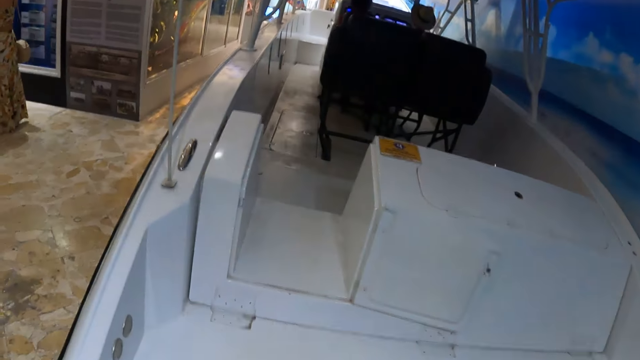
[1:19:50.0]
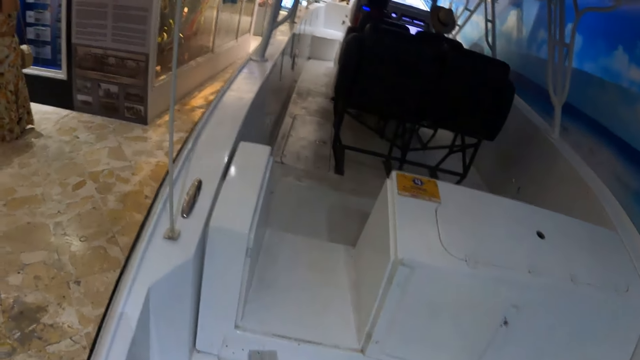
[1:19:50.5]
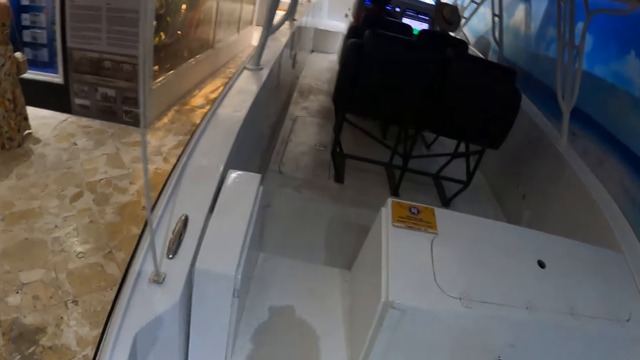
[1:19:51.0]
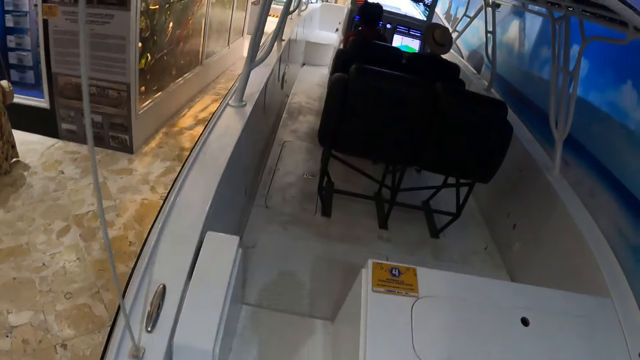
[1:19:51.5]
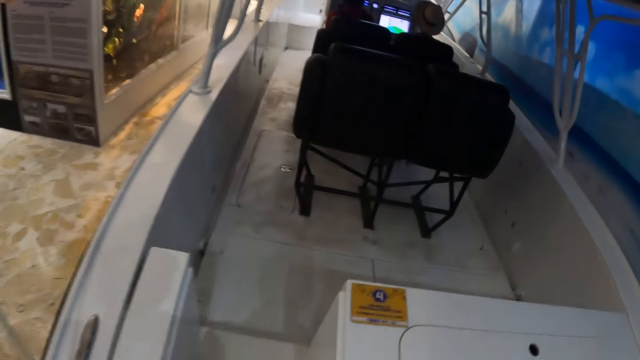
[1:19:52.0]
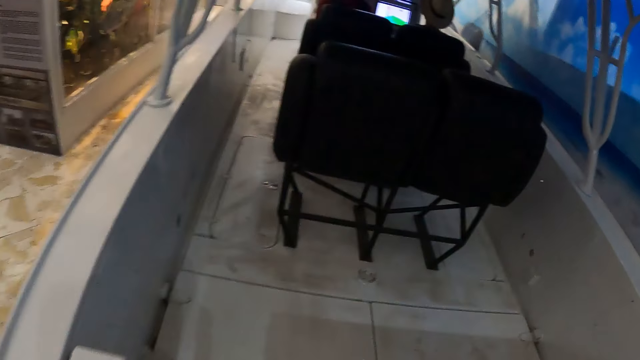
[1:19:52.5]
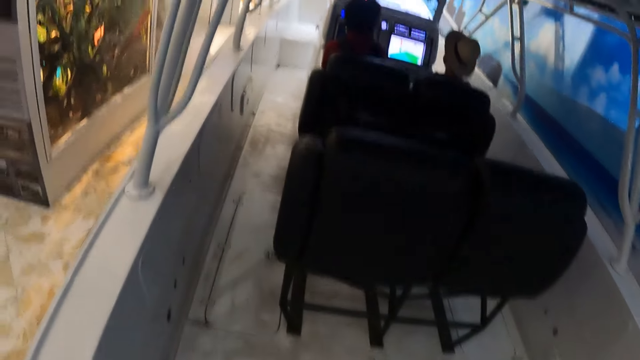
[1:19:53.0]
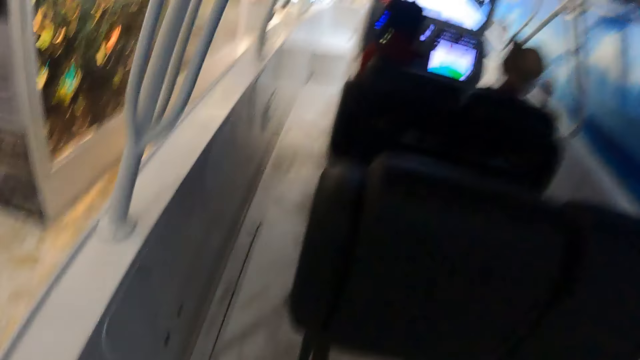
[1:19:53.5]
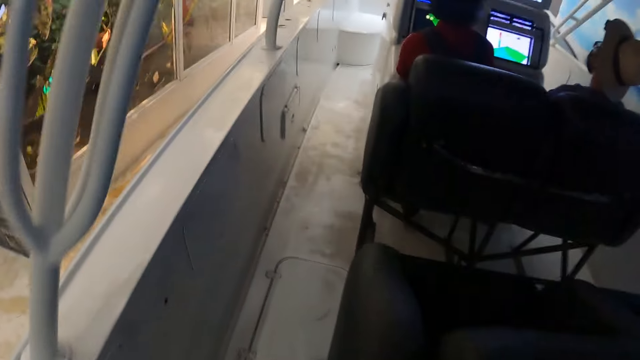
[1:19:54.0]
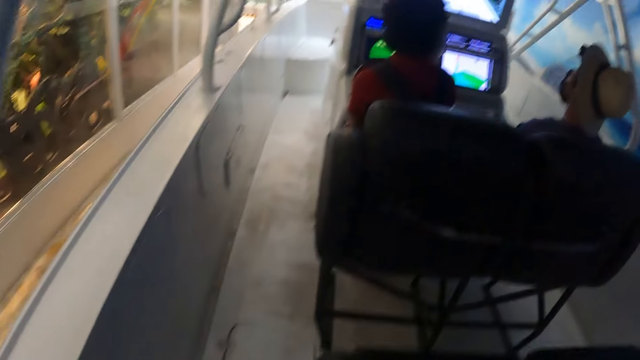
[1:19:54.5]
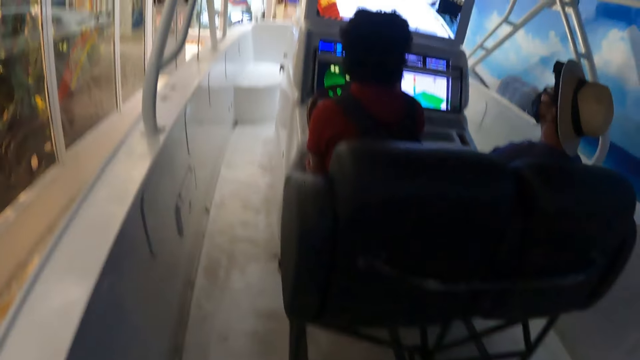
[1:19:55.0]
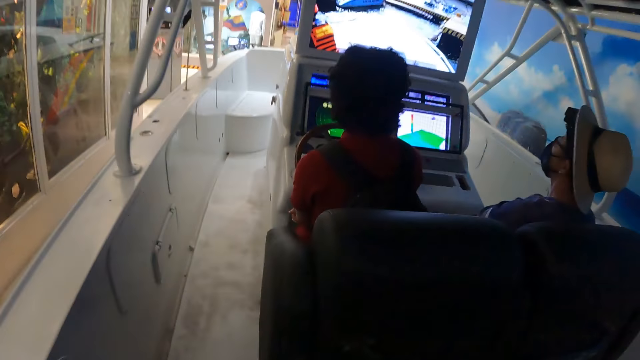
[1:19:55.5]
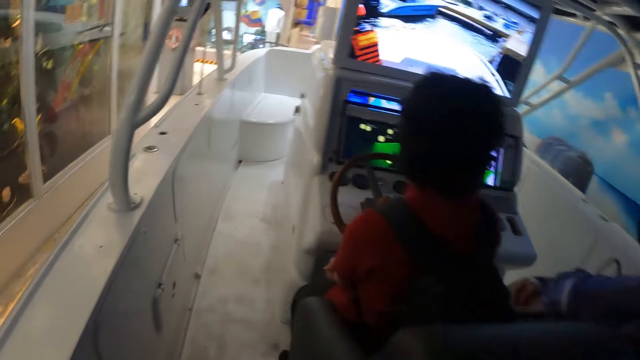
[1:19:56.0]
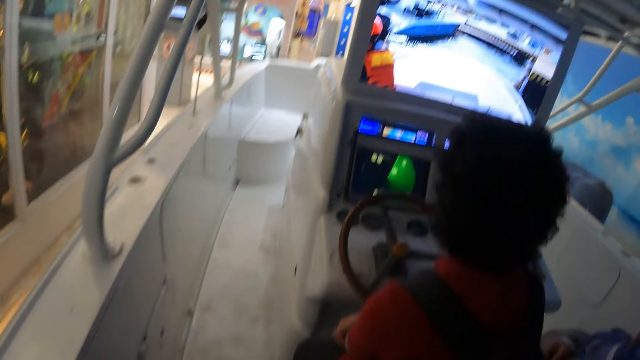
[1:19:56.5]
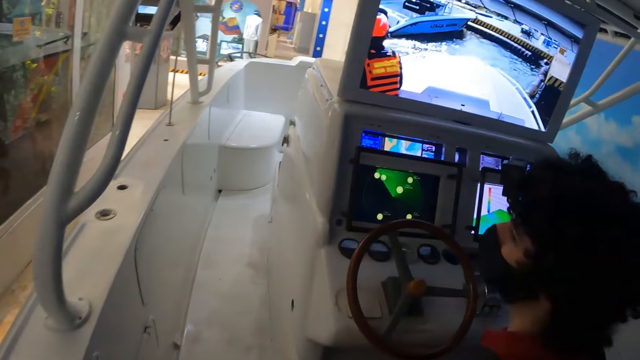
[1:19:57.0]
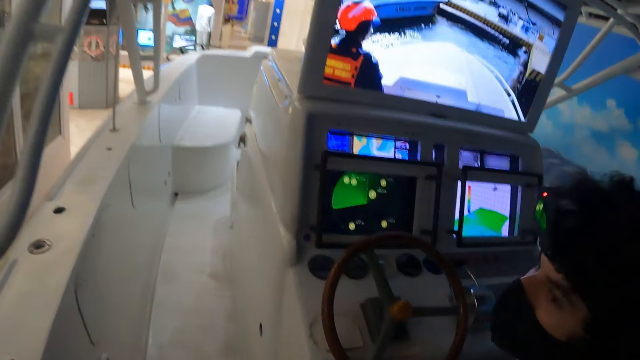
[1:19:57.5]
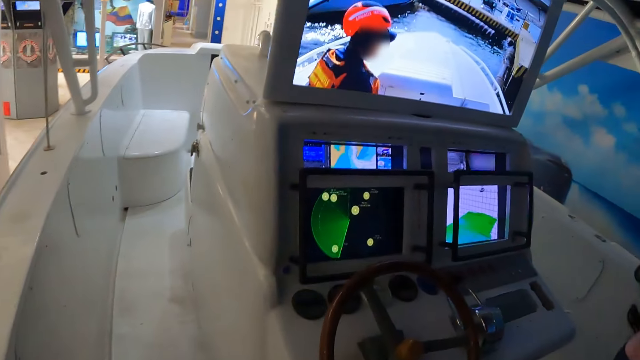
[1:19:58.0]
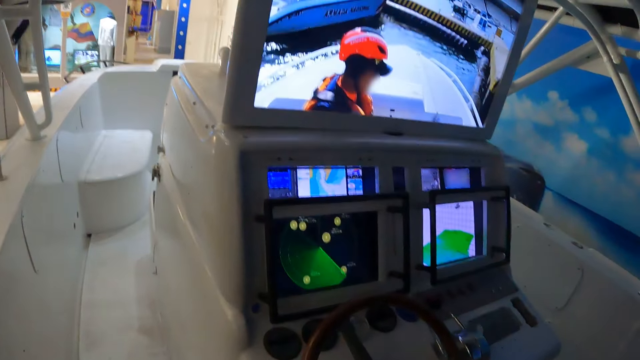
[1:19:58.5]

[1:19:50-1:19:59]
The camera wearer gets in the boat.

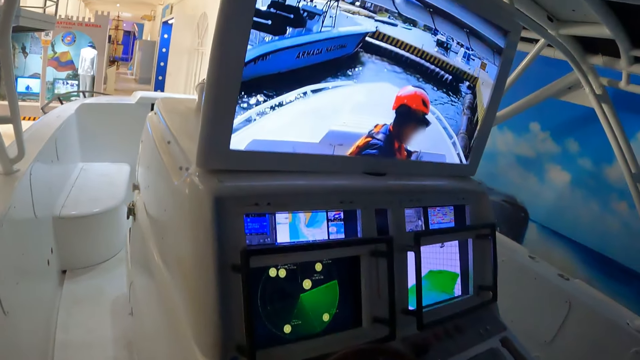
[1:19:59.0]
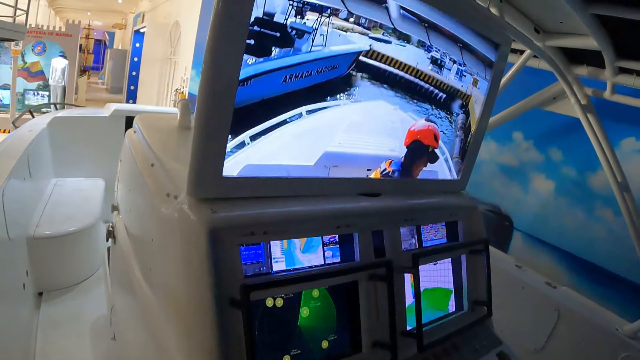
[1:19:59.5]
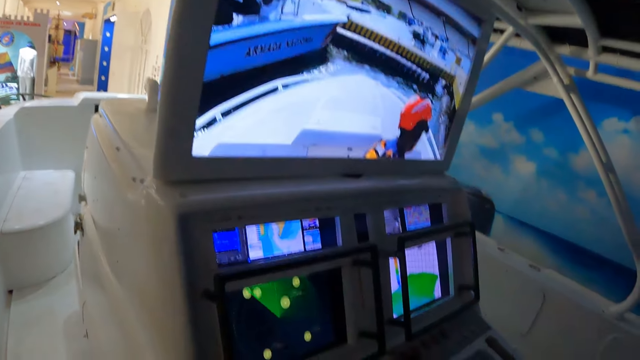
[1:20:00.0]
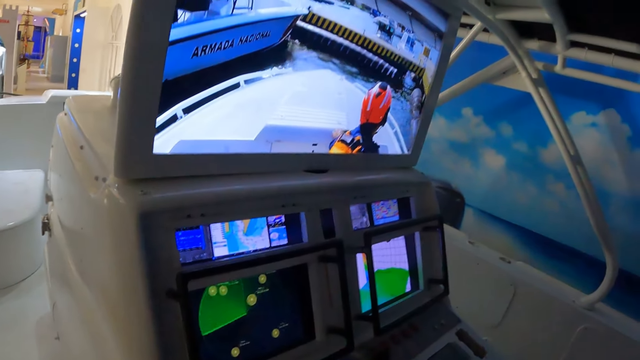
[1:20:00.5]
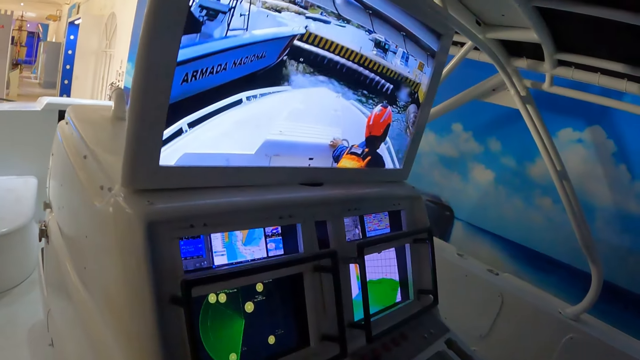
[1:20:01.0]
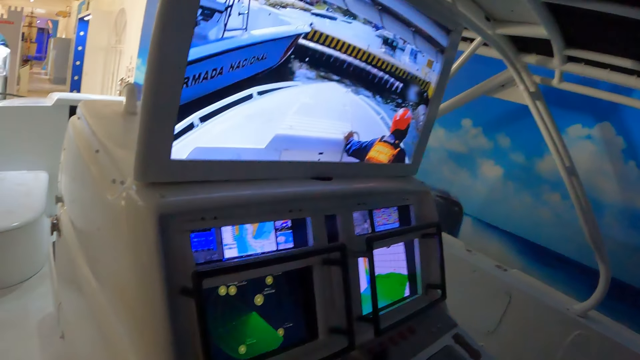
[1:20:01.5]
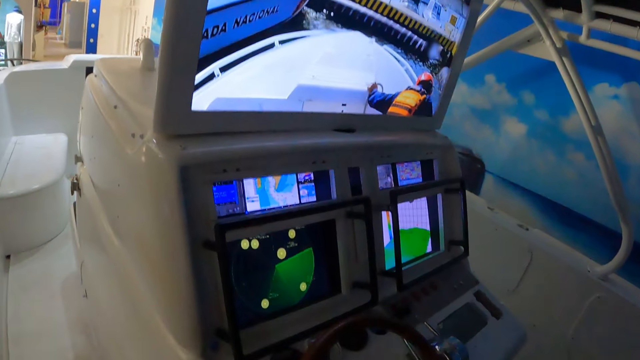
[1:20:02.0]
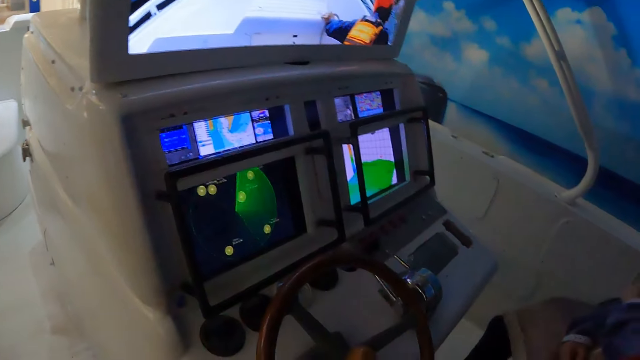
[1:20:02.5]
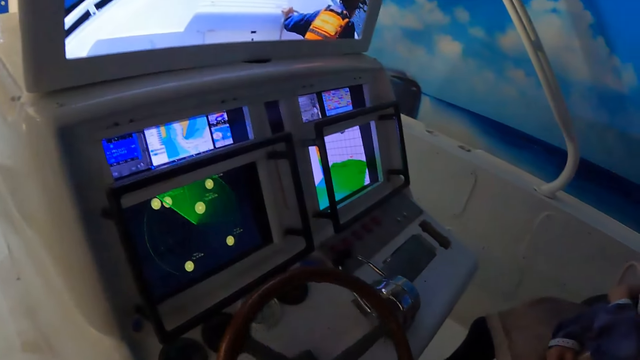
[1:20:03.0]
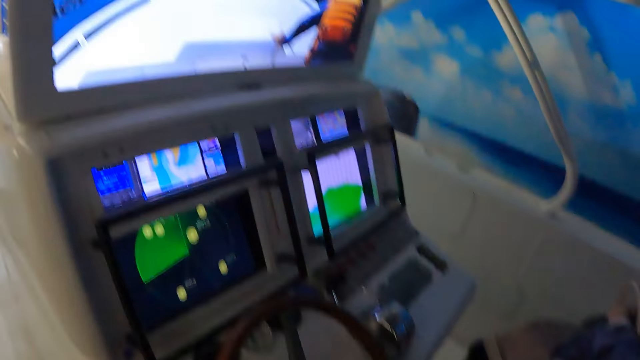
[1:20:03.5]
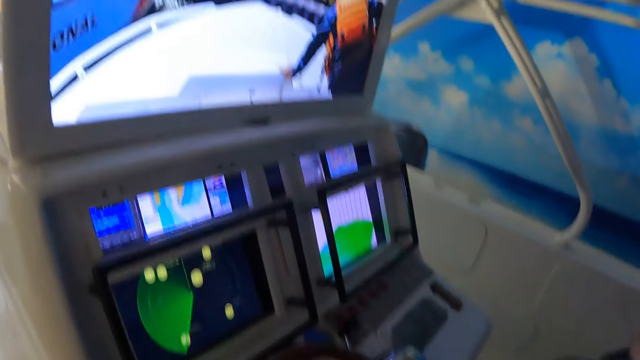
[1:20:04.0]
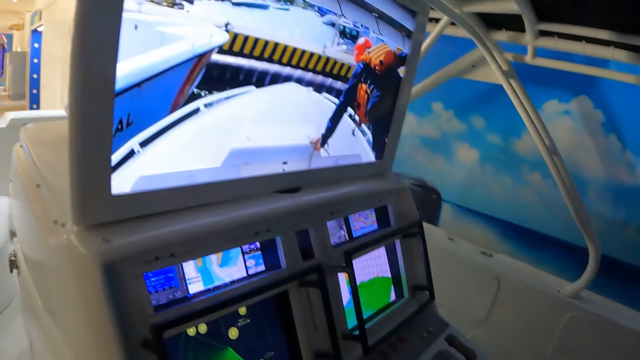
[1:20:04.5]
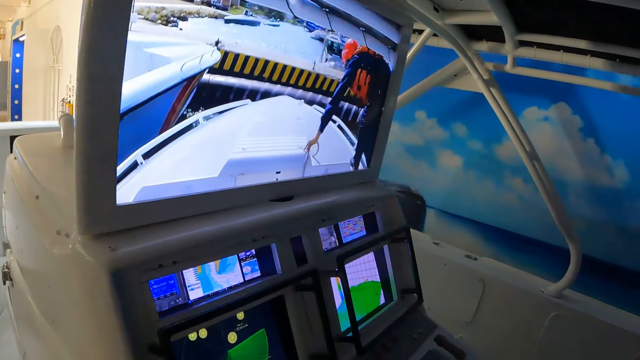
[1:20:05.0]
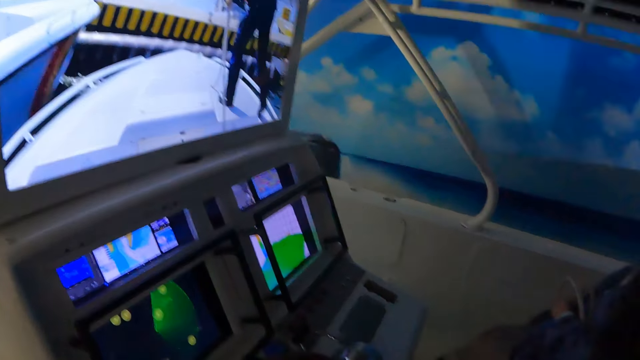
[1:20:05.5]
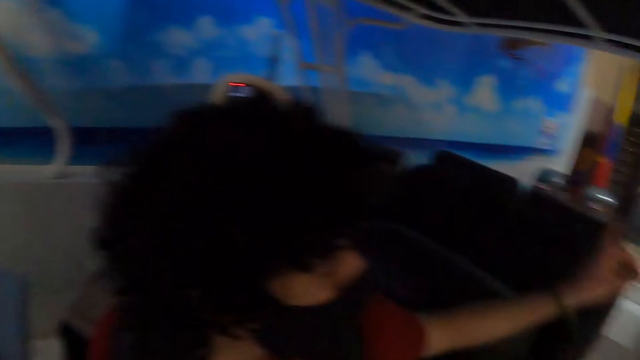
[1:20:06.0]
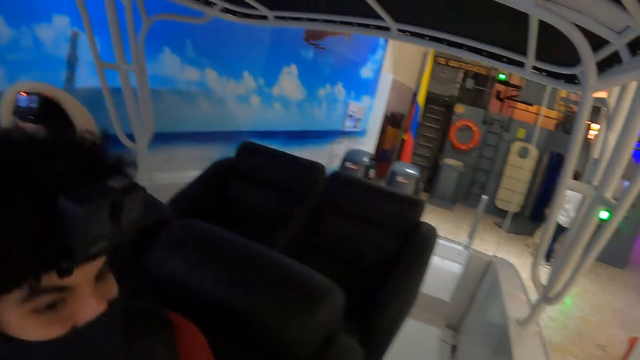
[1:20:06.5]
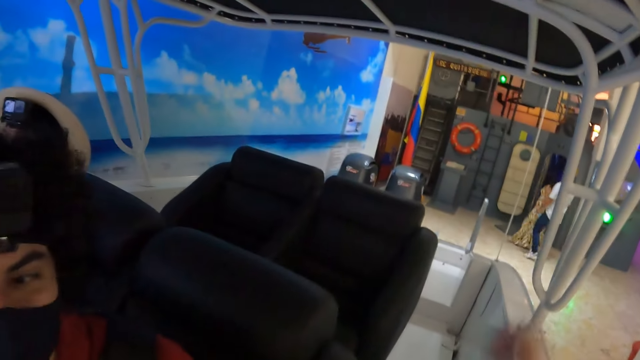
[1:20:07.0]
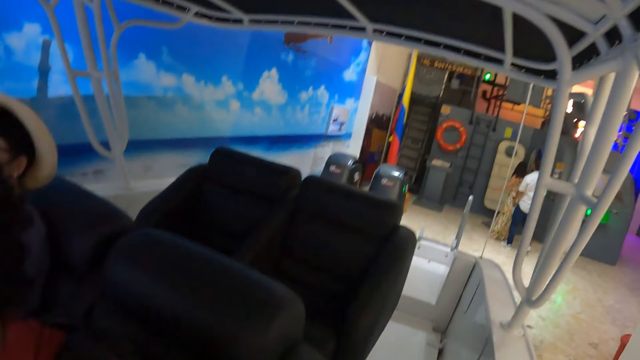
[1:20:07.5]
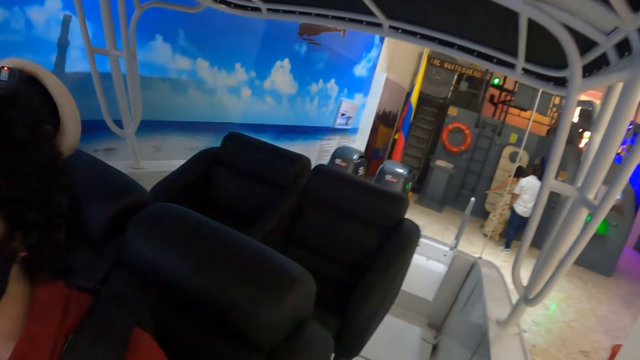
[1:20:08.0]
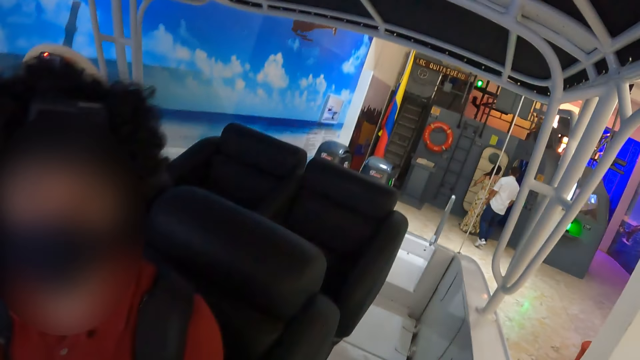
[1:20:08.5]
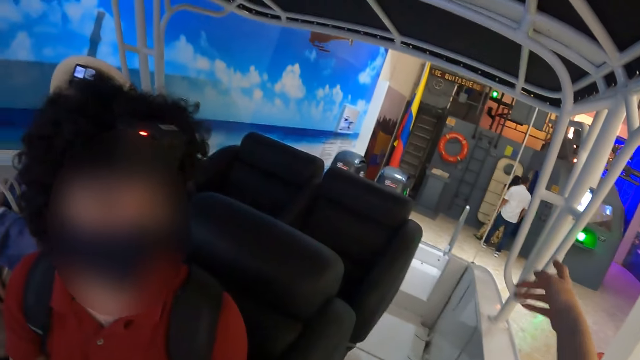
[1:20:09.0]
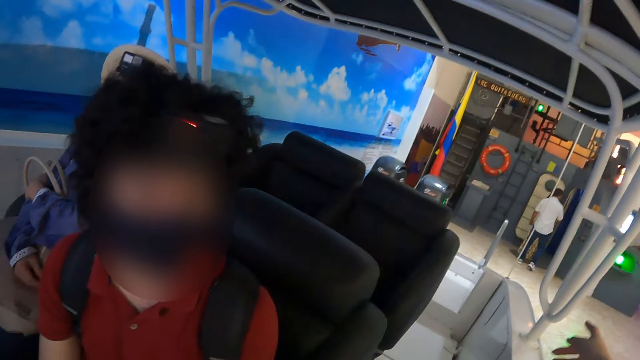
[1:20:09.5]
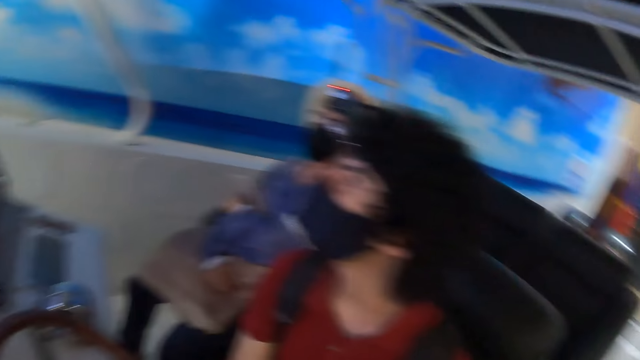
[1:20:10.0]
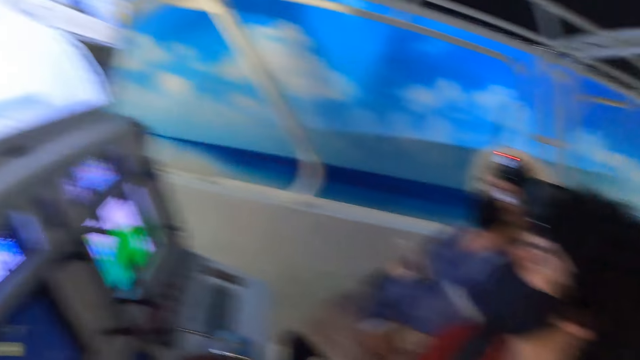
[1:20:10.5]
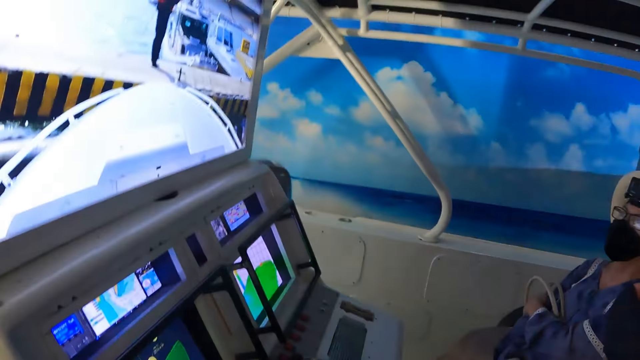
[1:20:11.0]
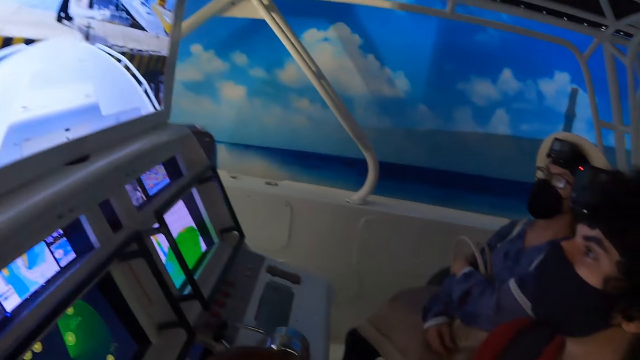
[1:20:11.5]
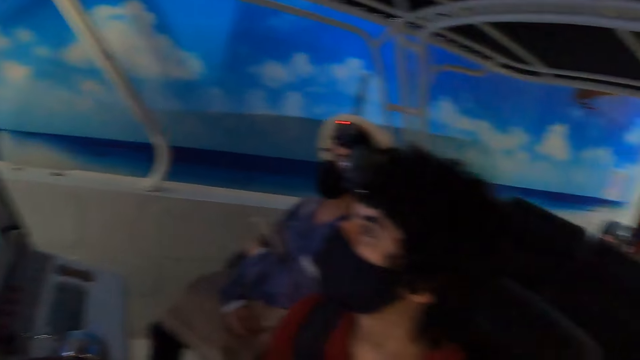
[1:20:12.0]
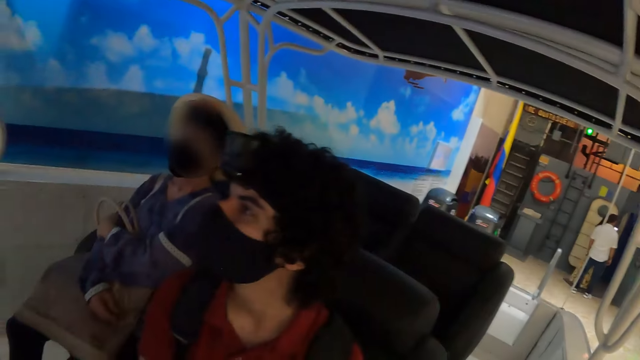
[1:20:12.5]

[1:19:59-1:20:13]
The camera wearer looks around. A woman looks around. The camera wearer turns the wheel. They sail the ship on water and look around. The woman looks around. A man uses gestures. The camera wearer uses gestures. They look around the ship. They use gestures. They look around.
